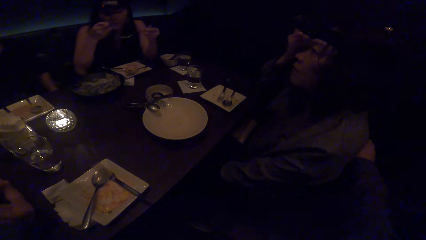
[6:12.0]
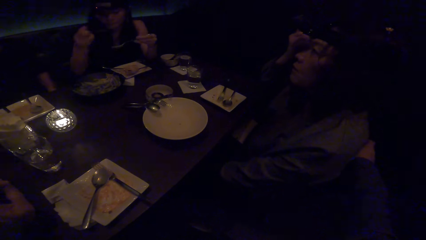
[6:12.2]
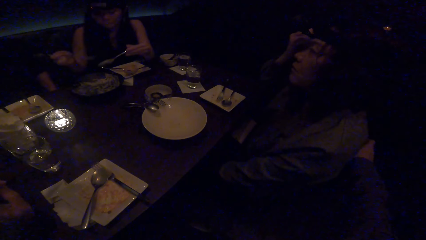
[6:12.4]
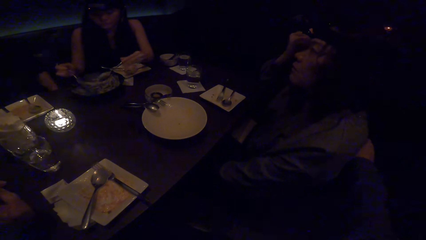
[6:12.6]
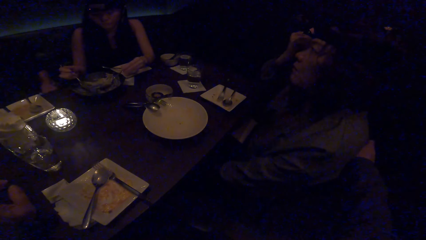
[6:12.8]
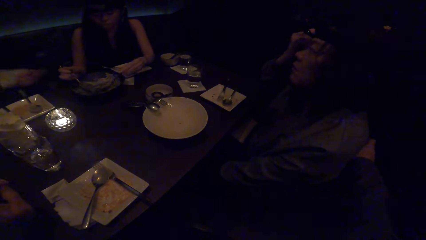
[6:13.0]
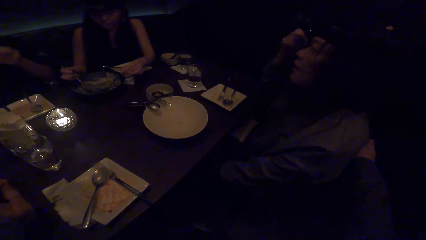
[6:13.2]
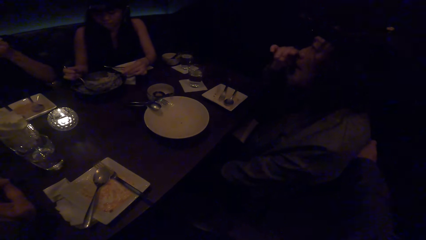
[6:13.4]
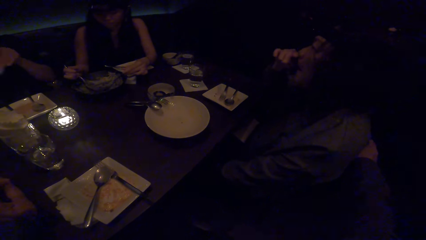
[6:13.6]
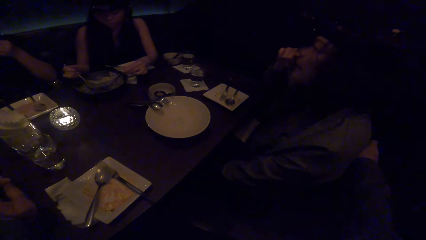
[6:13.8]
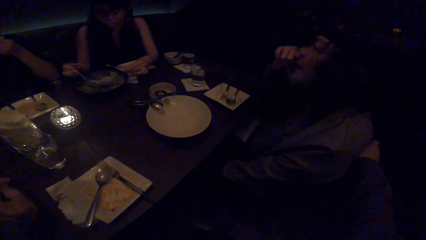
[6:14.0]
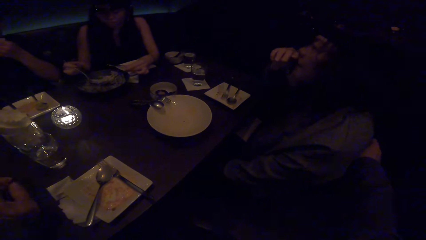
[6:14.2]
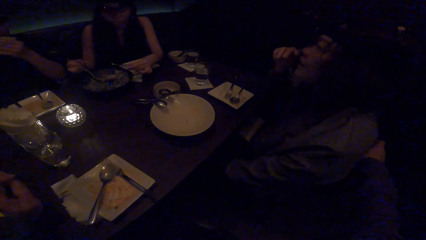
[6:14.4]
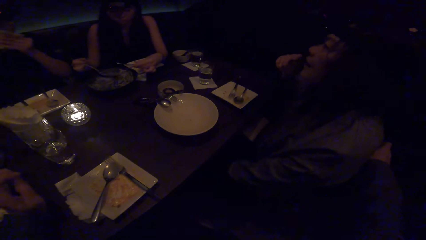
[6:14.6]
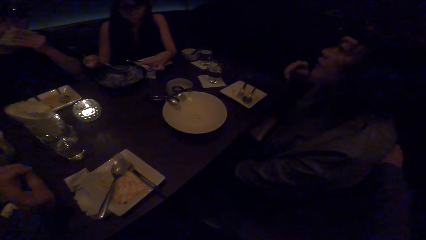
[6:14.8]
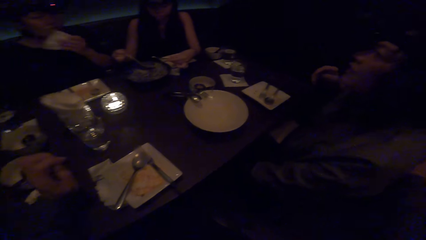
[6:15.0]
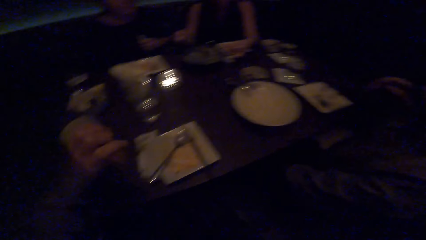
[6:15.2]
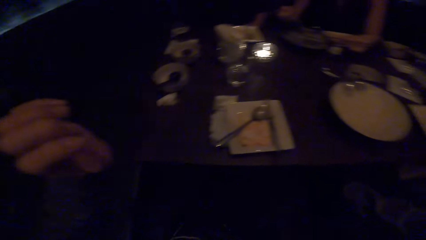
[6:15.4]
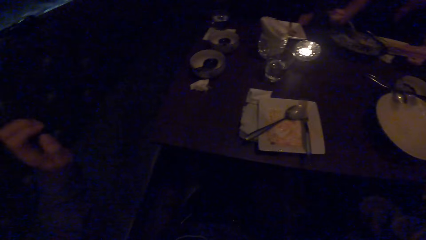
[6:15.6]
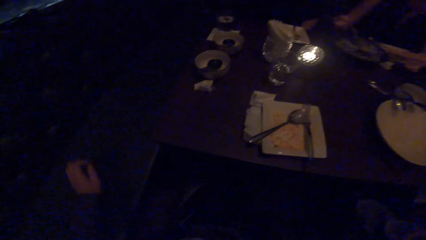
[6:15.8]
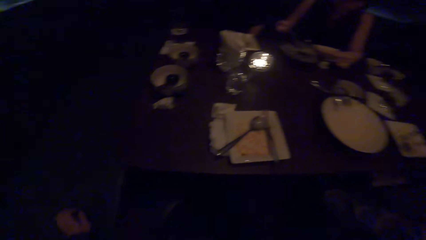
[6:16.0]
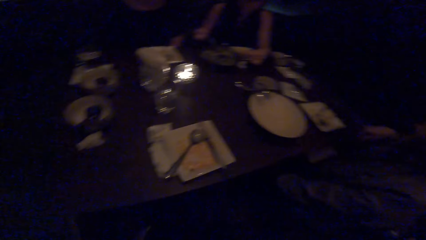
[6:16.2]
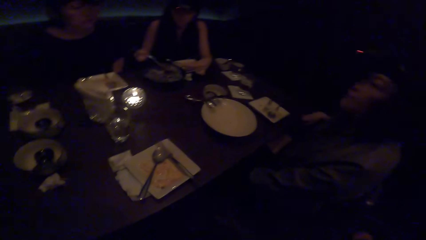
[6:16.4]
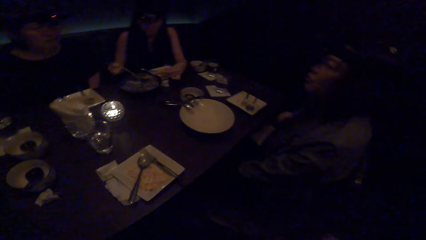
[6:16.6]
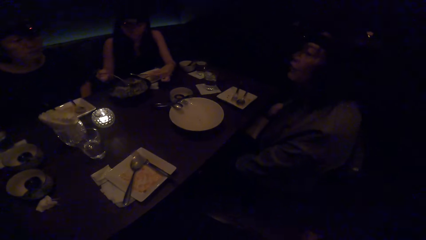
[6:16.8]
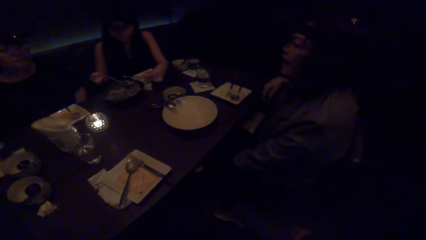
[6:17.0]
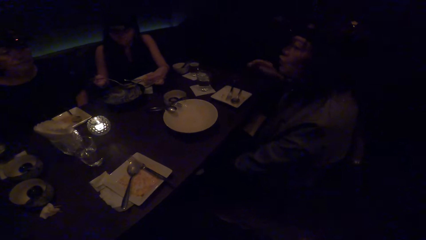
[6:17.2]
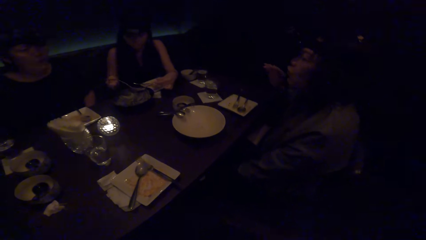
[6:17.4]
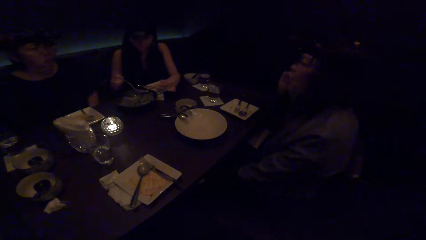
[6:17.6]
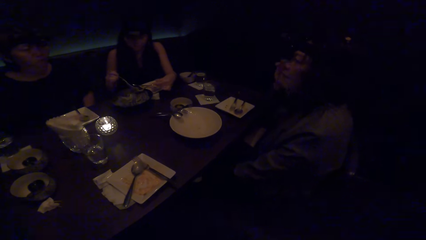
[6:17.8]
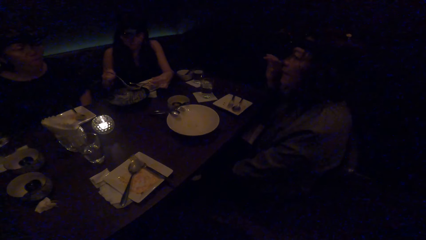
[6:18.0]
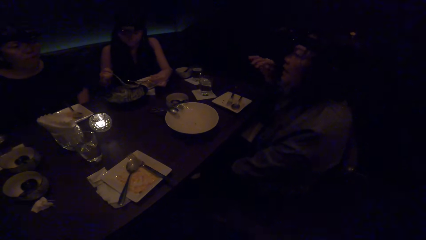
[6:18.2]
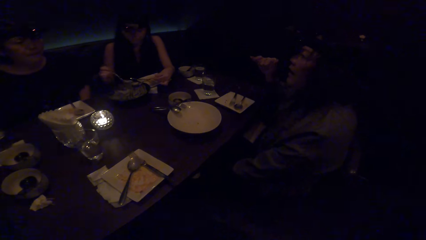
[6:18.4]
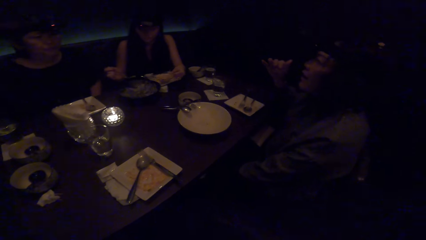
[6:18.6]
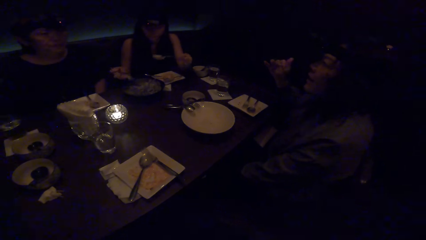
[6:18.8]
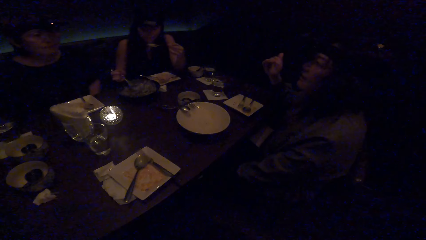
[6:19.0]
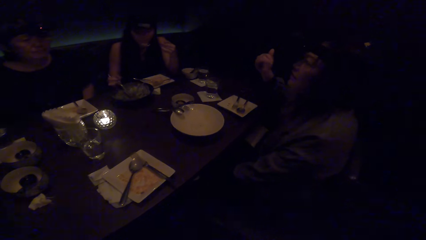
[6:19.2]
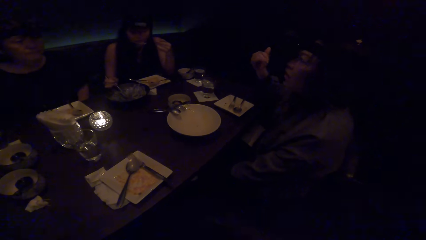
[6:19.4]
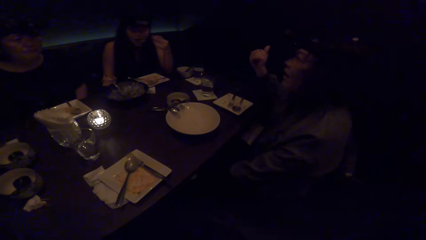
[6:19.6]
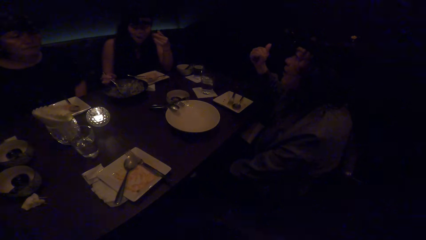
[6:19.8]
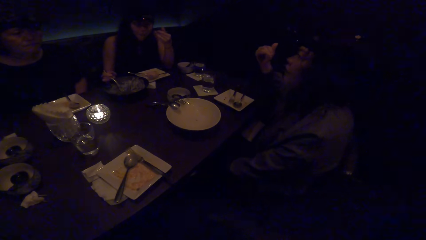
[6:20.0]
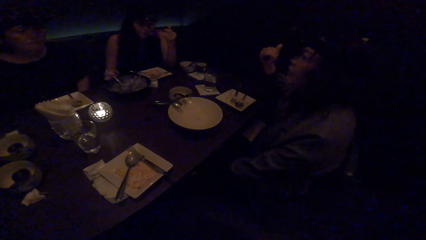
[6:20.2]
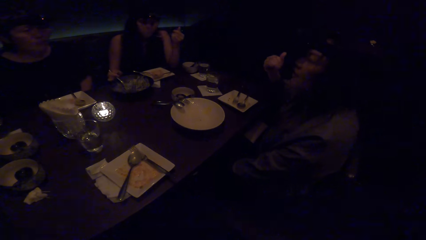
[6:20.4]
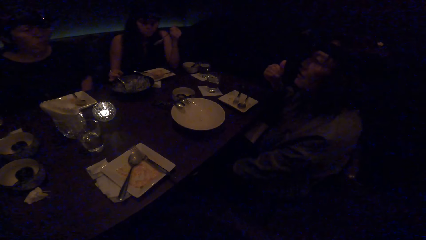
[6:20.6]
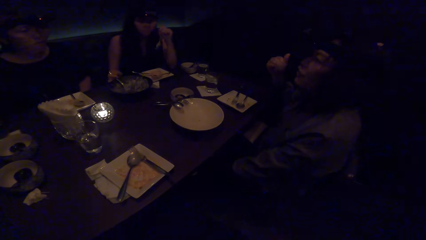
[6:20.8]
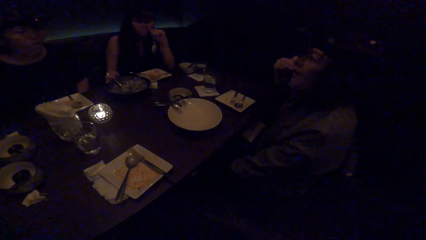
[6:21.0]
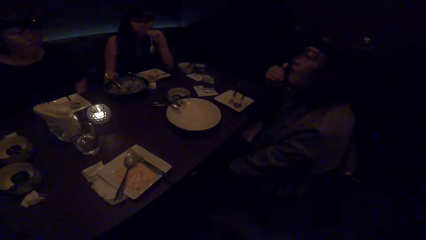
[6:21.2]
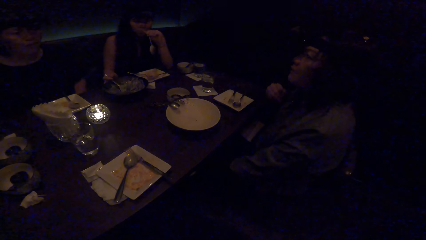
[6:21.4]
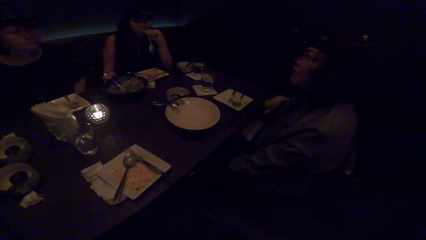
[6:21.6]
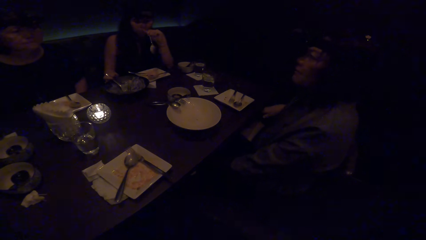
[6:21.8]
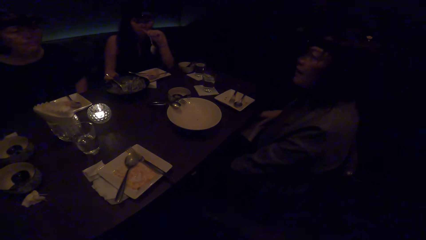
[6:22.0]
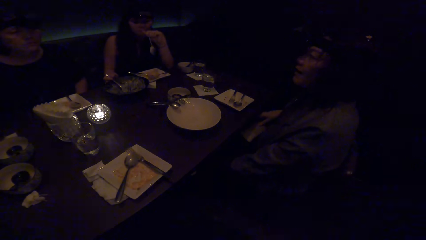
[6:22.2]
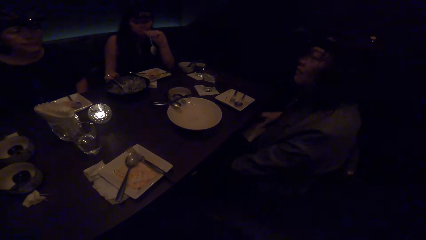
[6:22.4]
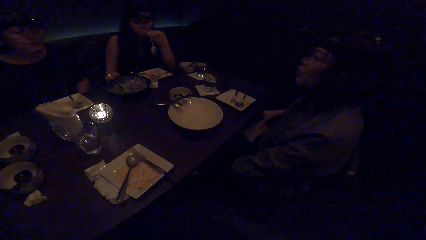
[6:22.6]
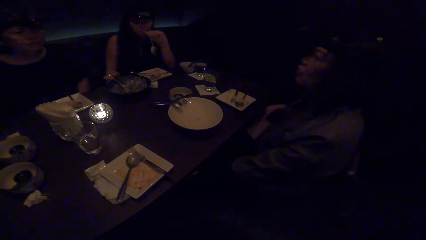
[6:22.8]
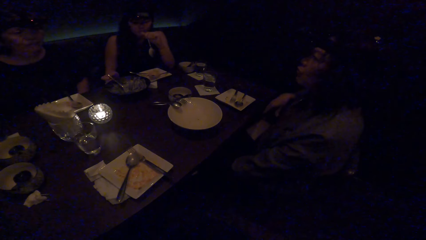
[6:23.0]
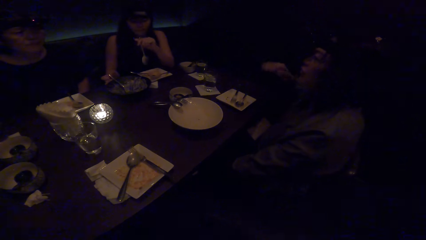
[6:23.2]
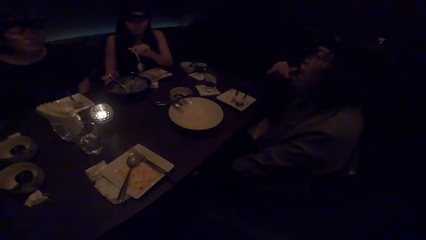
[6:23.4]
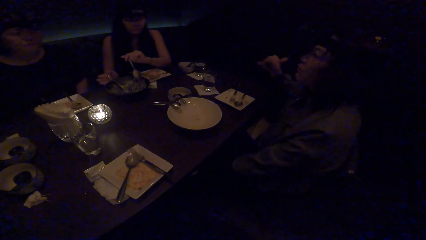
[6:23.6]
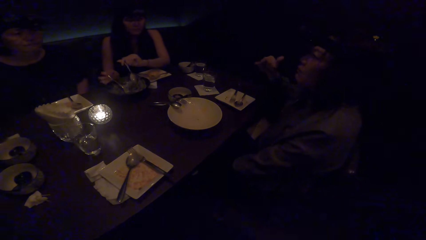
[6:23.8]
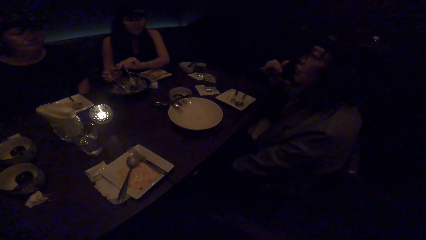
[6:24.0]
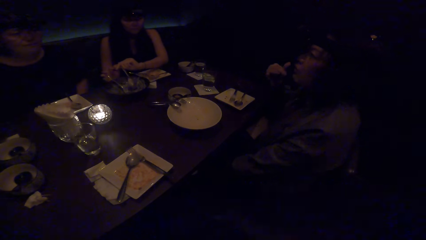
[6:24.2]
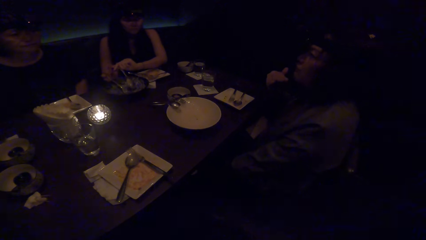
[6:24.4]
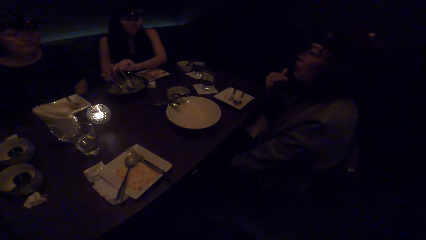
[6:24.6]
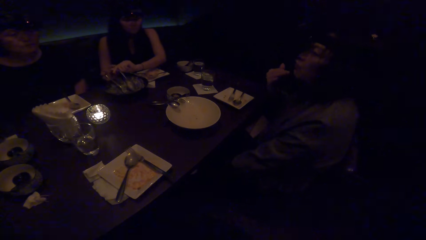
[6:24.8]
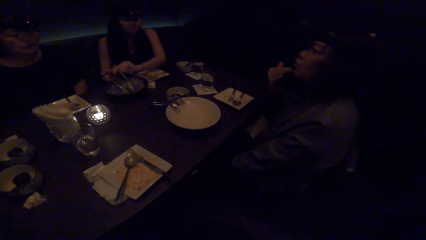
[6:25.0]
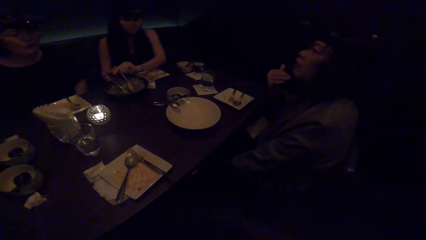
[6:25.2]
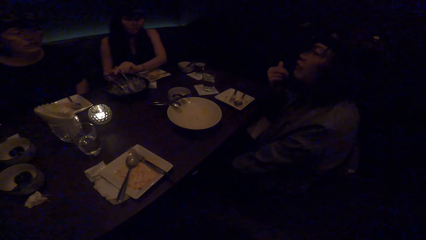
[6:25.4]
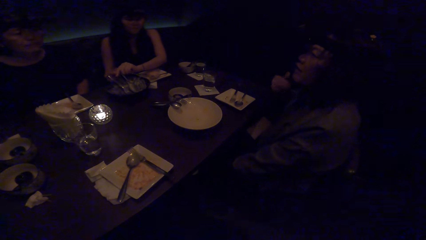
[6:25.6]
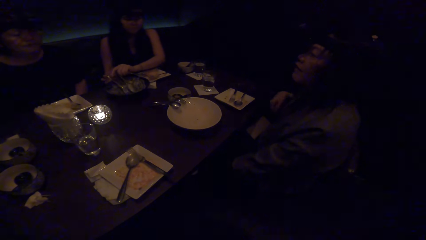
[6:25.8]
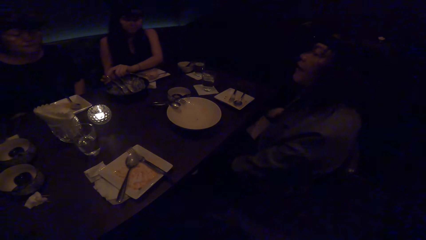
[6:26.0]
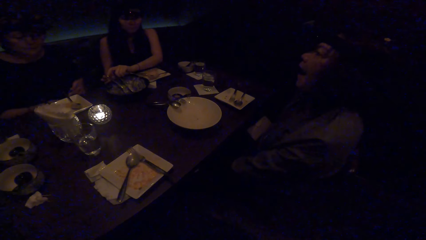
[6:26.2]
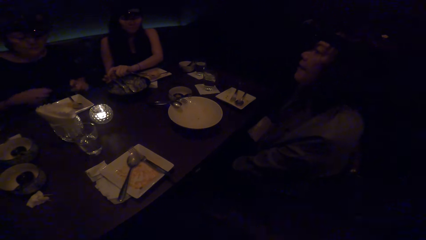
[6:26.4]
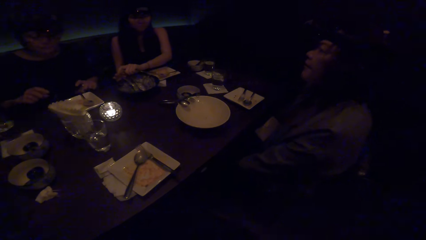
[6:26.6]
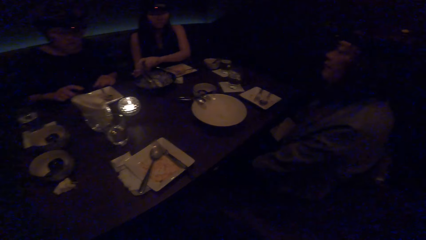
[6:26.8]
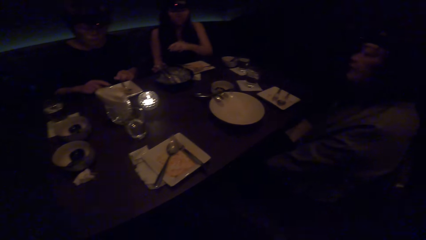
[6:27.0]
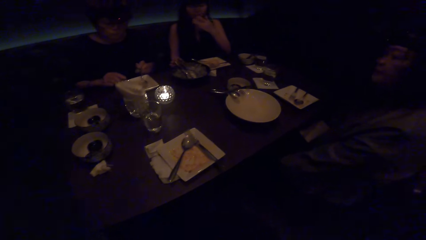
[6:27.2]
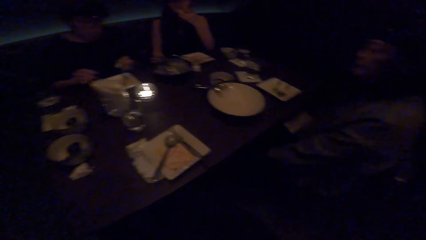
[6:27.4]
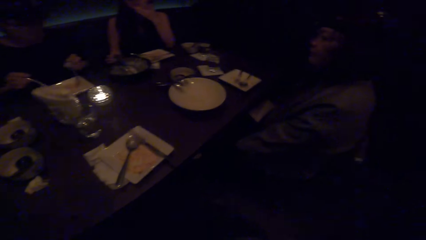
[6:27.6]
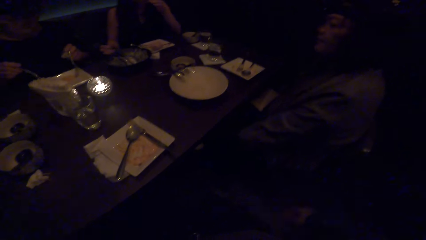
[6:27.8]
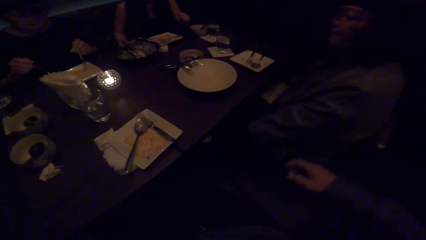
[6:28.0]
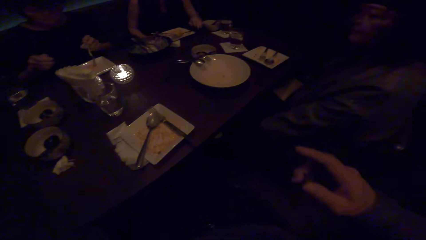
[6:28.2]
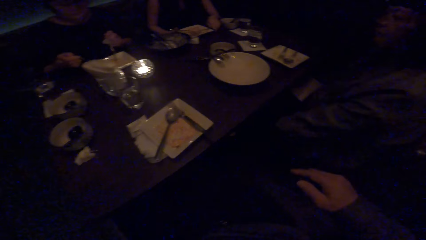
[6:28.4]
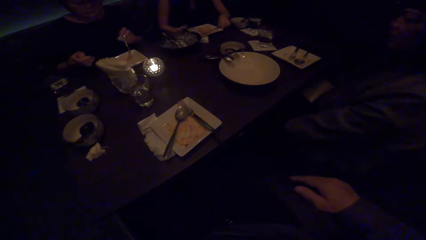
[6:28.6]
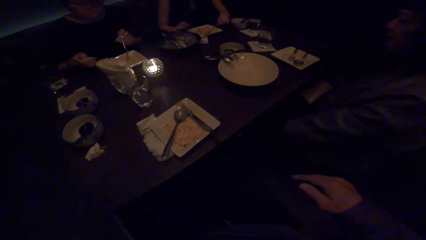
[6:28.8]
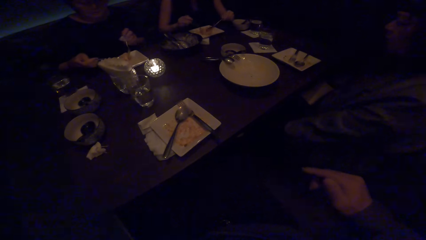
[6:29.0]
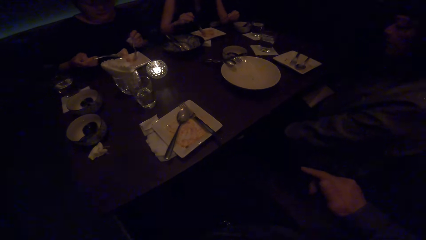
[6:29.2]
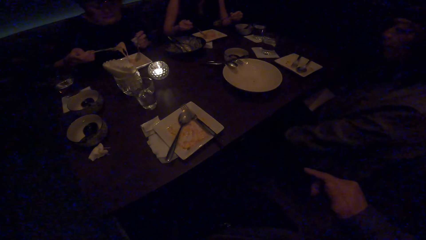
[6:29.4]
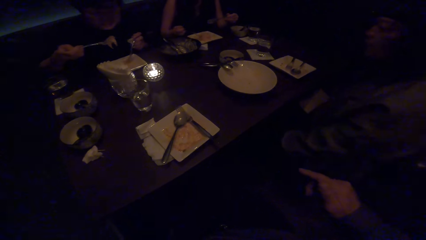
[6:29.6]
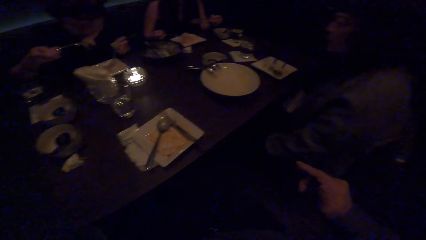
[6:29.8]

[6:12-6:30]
A woman eats the food with the spoon. The woman scoops food with her spoon. The camera wearer moves the left hand and looks at another woman. The first woman eats the food with the spoon. The first woman drops the spoon in a plate. A third woman picks up her cutleries. The camera wearer converses with a fourth woman. The first woman picks up her cutleries.
